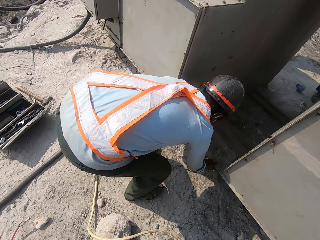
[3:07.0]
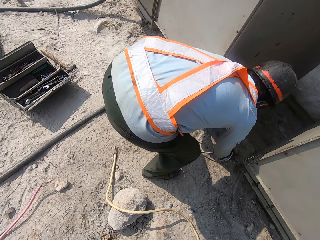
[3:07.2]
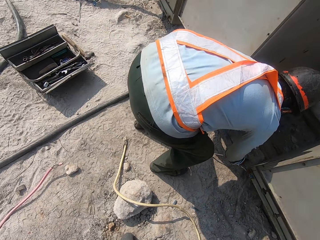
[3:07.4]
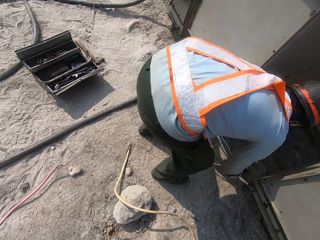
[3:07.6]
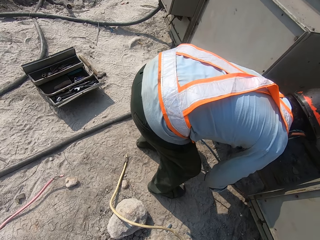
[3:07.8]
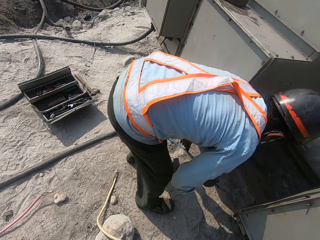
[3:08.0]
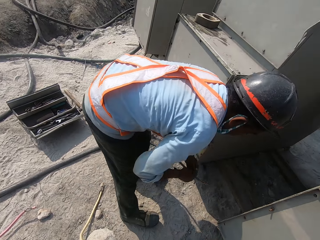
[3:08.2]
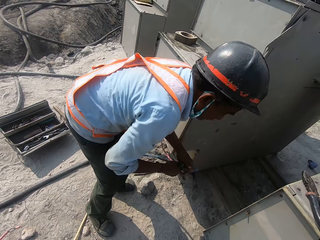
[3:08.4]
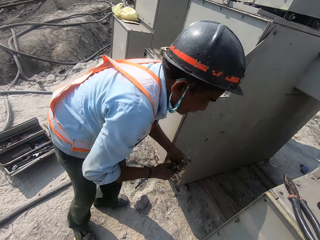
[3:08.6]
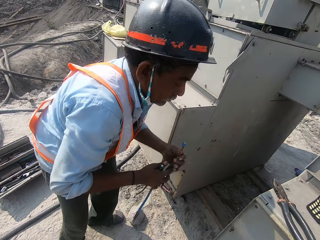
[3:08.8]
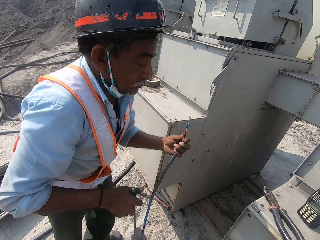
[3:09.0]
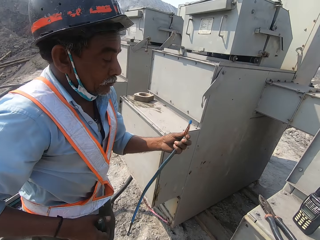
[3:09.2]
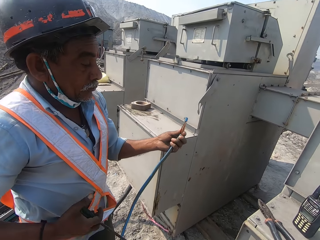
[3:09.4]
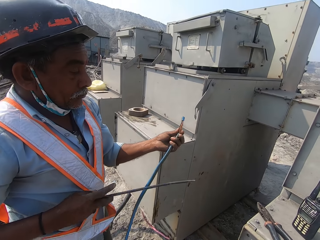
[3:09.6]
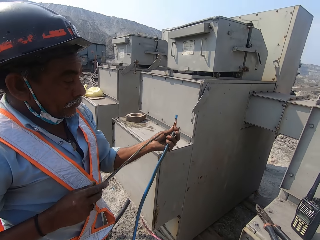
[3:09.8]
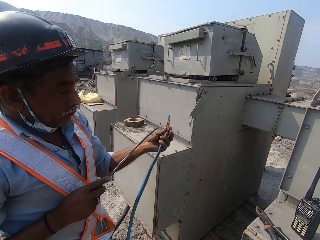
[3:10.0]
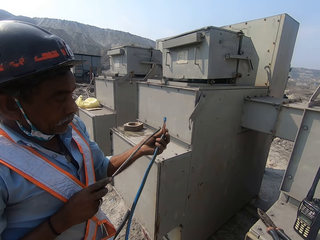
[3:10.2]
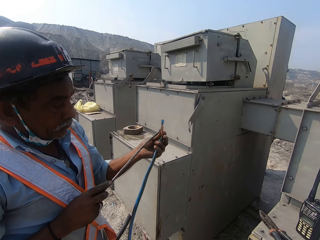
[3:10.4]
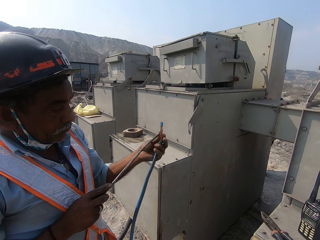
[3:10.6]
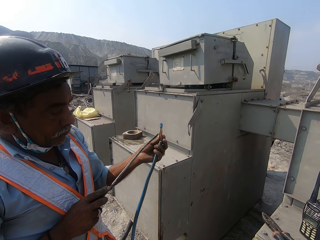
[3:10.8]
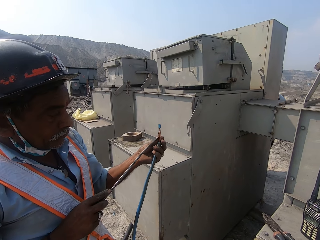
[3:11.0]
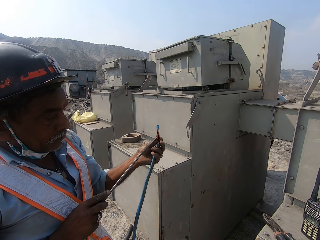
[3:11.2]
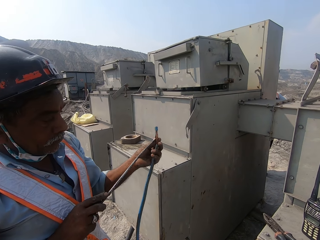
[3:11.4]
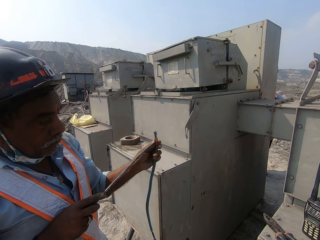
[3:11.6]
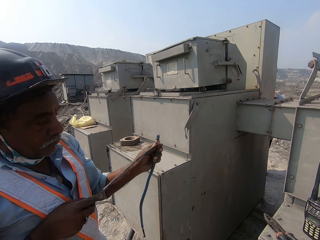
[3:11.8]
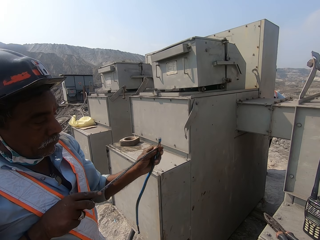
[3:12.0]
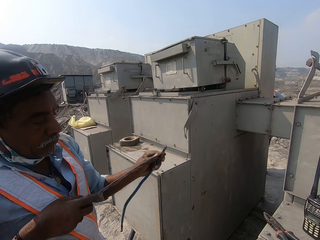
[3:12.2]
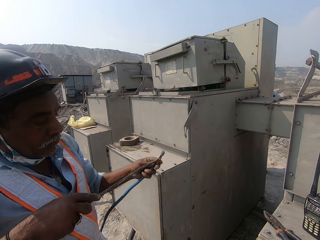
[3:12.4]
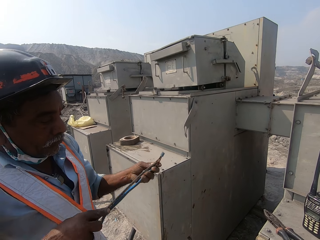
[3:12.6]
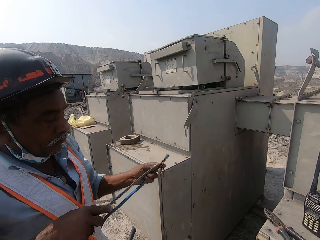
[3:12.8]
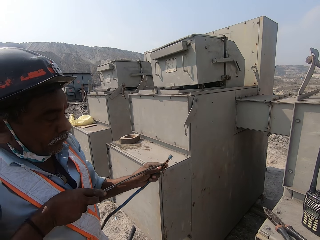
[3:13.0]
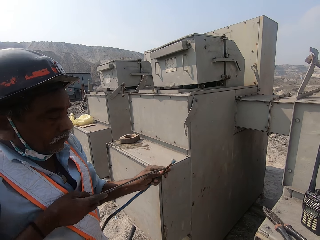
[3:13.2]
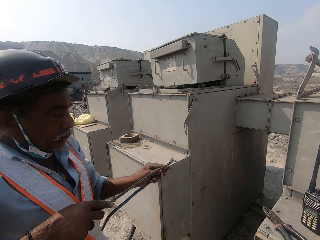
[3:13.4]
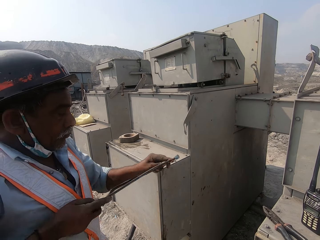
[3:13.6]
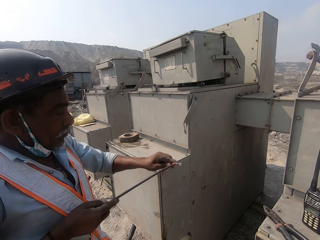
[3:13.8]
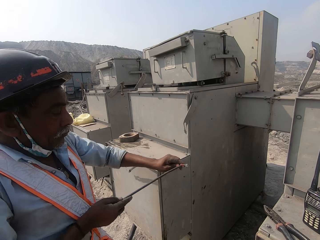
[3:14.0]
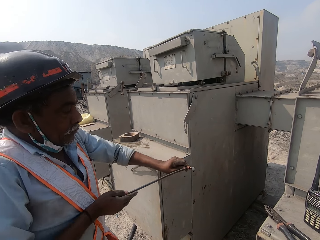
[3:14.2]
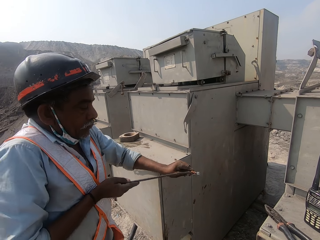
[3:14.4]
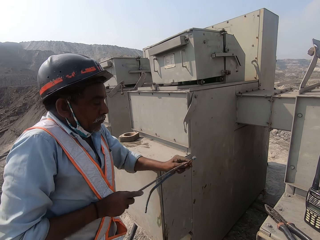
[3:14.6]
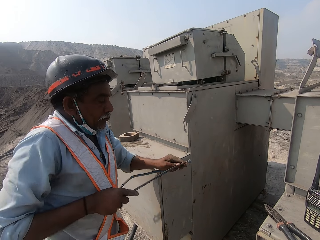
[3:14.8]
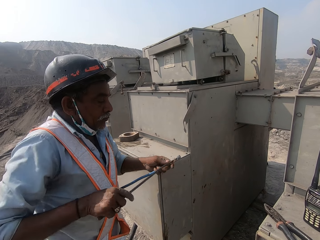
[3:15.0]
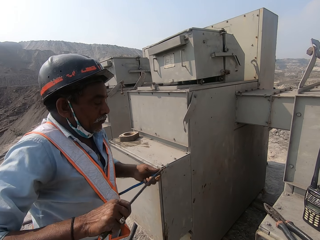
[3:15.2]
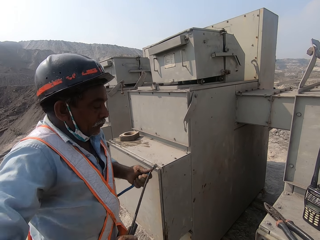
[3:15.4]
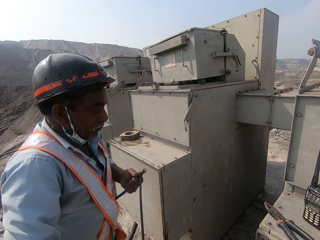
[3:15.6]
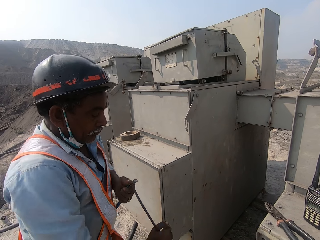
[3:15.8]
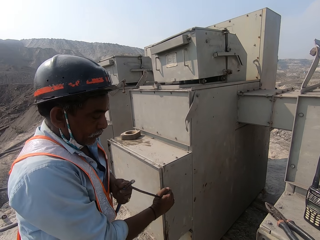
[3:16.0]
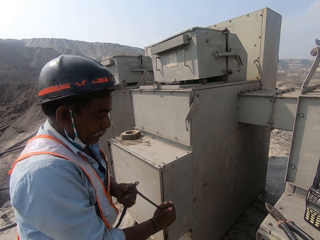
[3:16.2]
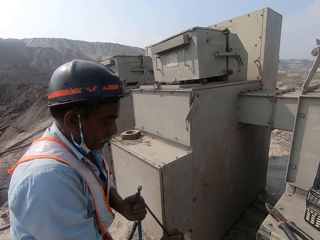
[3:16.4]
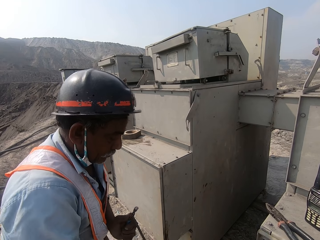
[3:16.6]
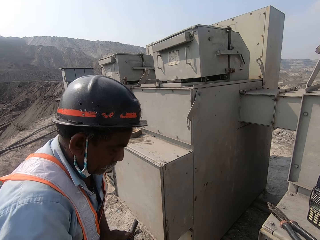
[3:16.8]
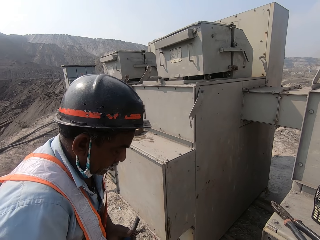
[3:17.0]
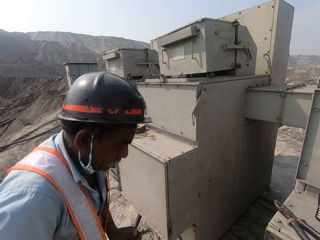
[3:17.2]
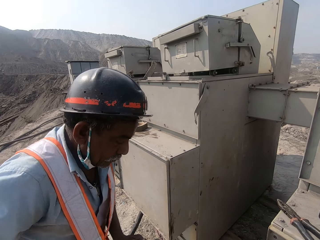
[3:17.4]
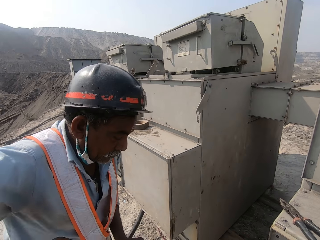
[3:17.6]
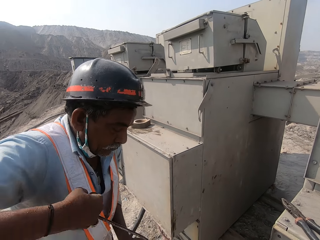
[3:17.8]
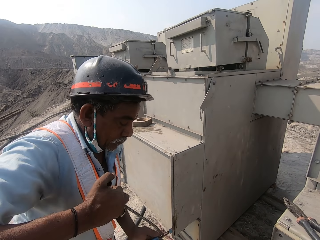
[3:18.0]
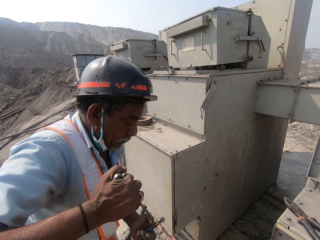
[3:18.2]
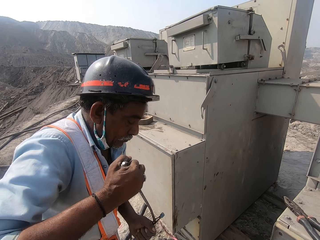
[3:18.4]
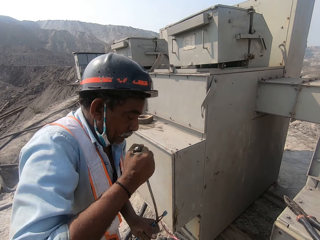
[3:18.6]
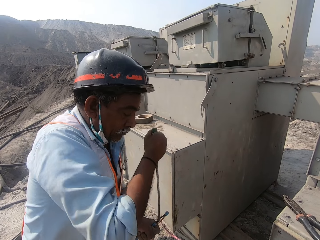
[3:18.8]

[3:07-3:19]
A man holds a cable and puts a screwdriver in the cable wire.

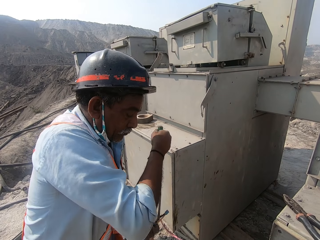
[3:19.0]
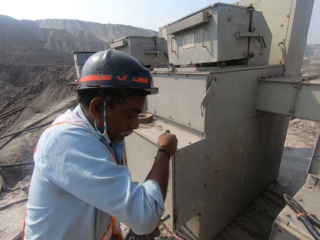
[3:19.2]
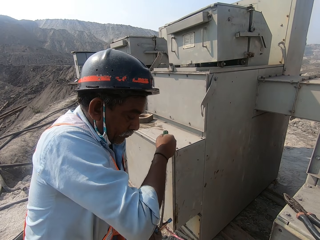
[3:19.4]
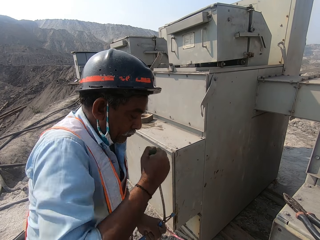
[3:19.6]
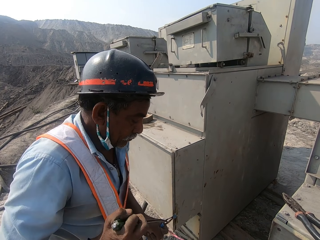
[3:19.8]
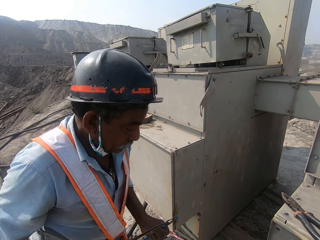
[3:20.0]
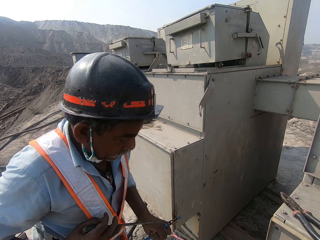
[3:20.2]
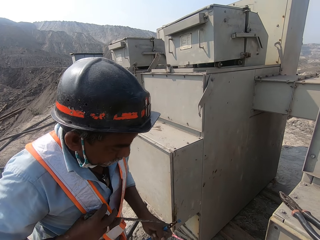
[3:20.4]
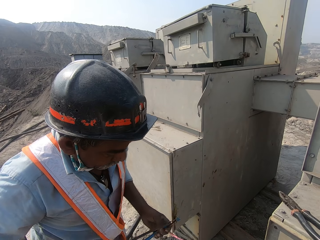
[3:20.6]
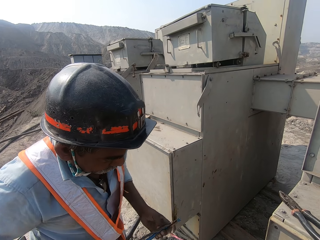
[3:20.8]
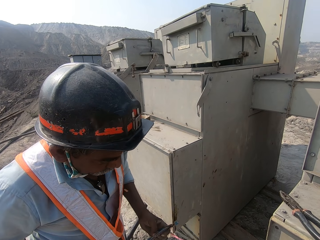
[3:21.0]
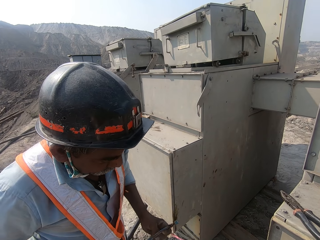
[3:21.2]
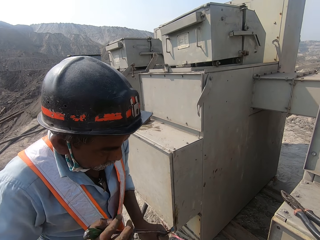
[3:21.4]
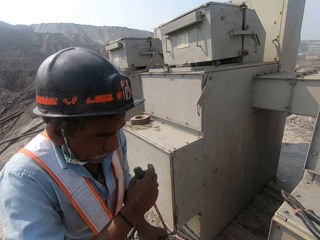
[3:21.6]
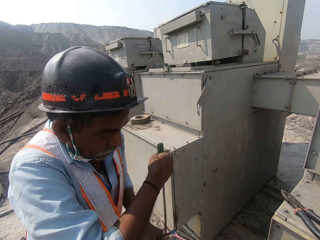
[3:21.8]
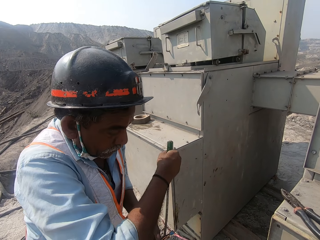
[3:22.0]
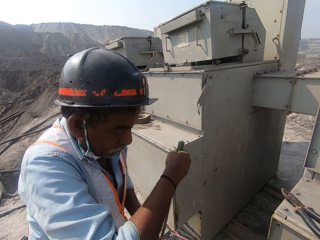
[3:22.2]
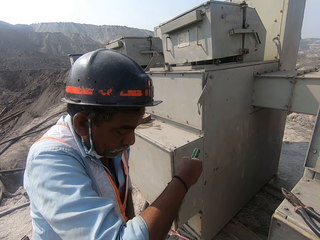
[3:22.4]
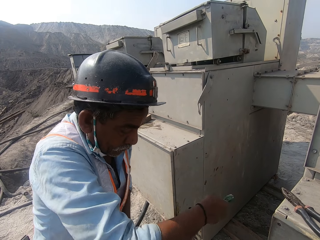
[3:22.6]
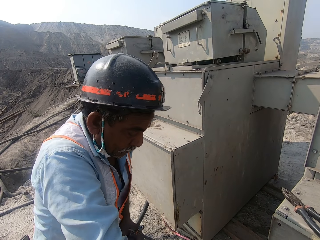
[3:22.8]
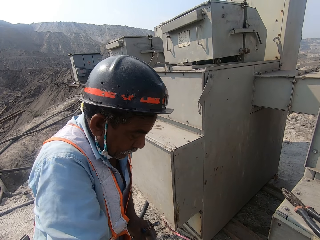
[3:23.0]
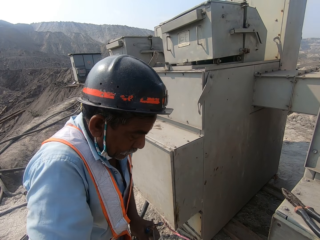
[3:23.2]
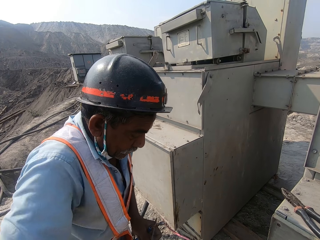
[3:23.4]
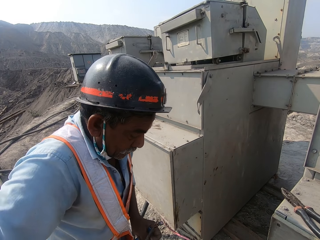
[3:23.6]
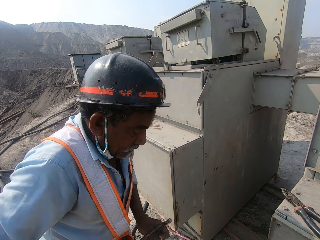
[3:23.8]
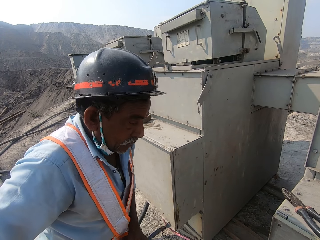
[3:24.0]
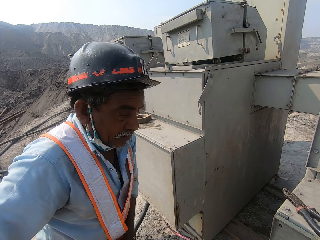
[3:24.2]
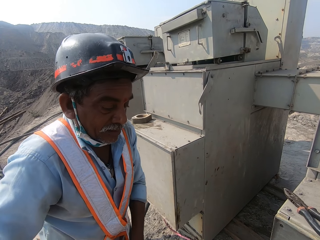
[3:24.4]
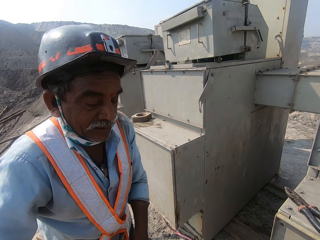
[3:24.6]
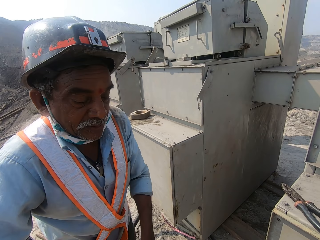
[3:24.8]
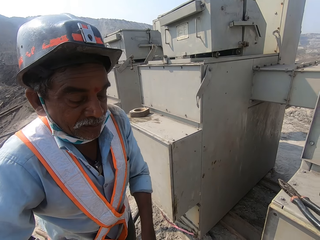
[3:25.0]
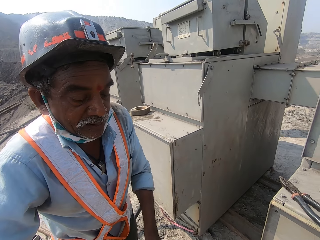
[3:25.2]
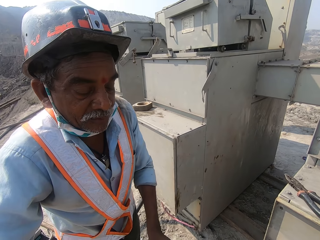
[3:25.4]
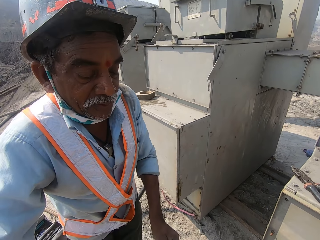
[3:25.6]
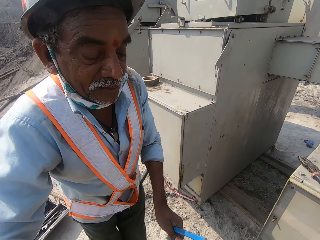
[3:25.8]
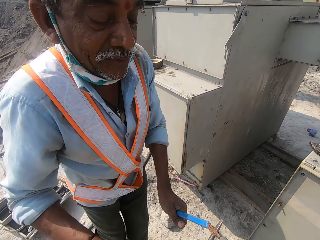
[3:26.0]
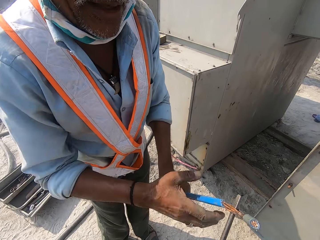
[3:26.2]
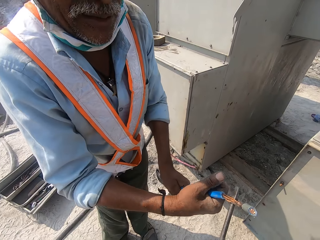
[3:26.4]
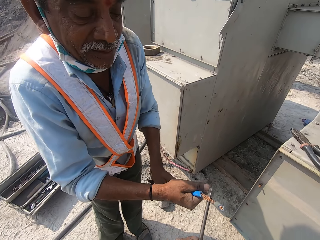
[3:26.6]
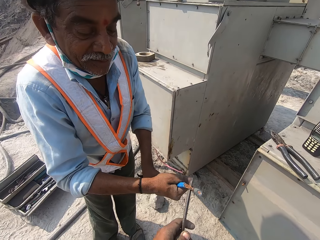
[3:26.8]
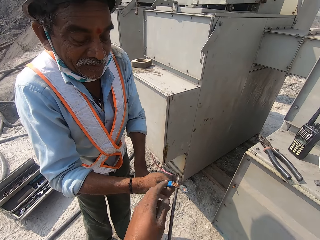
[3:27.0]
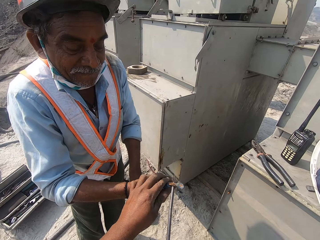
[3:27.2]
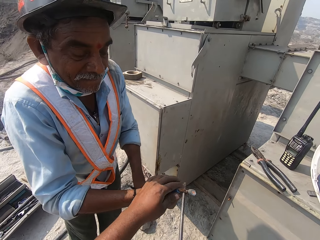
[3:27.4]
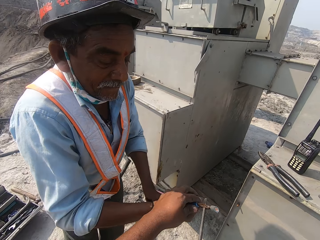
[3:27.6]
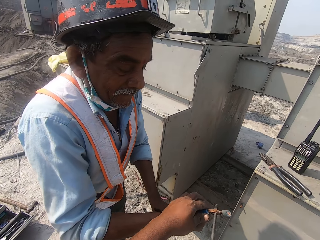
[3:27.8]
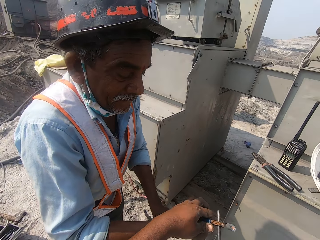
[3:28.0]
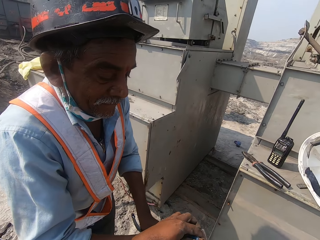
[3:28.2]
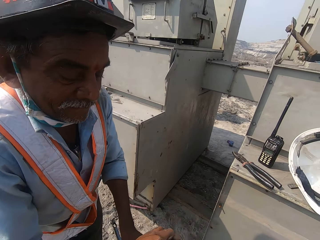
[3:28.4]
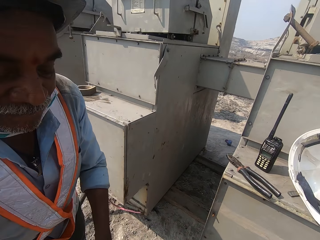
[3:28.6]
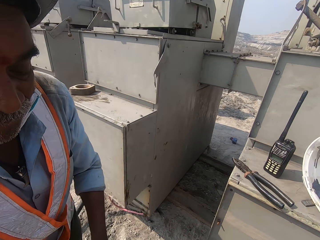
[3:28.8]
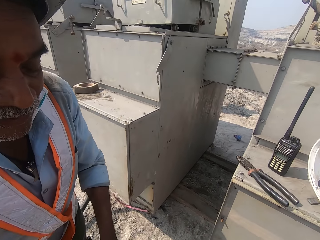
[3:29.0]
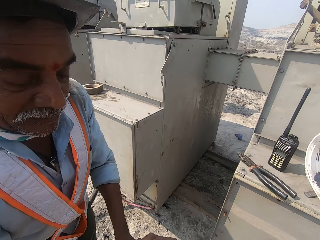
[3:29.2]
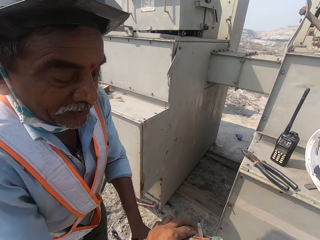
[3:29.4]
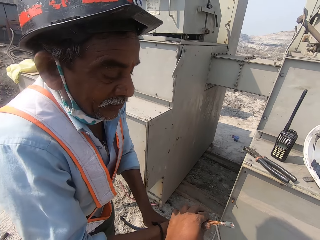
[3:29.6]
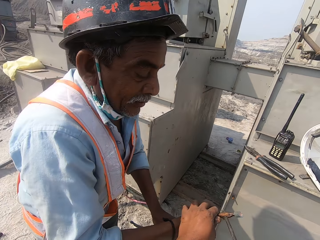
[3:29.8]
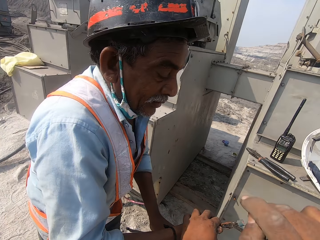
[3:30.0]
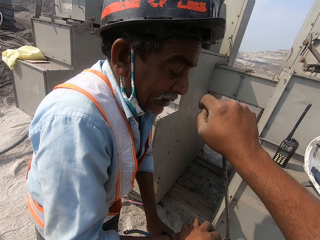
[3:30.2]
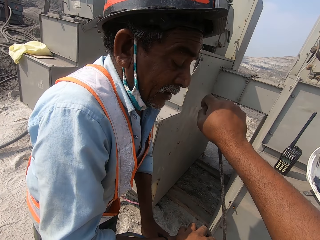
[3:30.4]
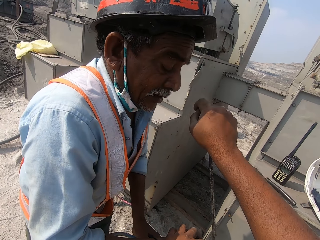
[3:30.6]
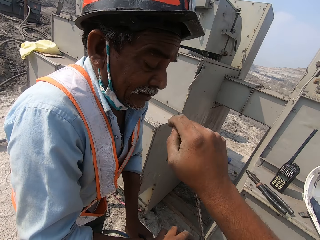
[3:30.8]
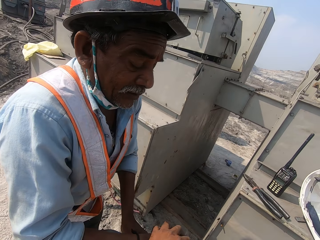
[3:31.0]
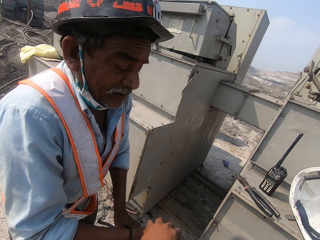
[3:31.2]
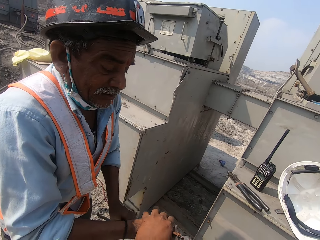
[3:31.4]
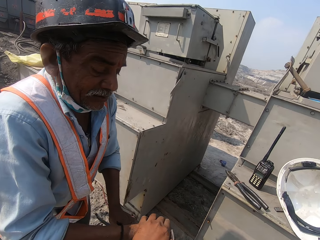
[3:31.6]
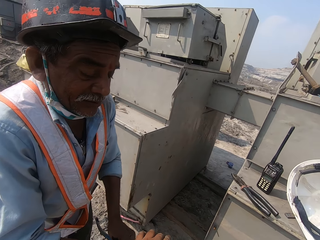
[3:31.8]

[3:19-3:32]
A man gives the camera wearer a screwdriver. The camera wearer holds a cable. They put the screwdriver in the cable wire and turn the screwdriver in the cable wire.
